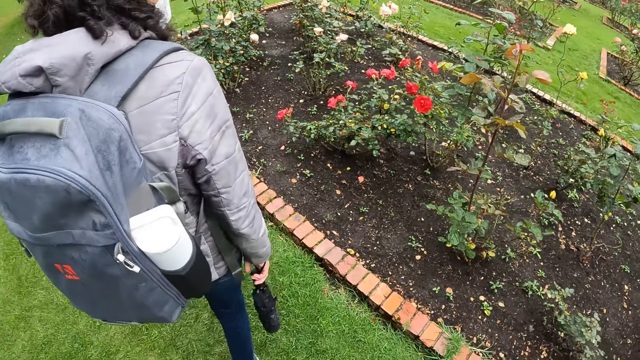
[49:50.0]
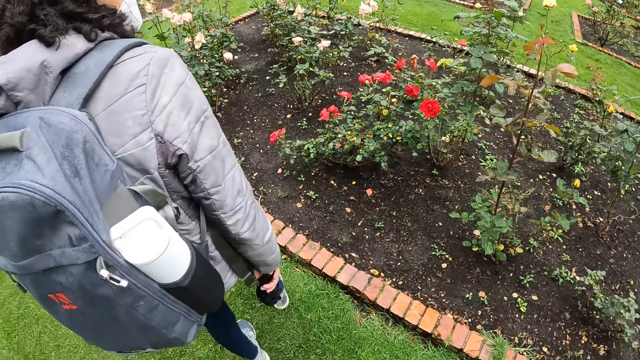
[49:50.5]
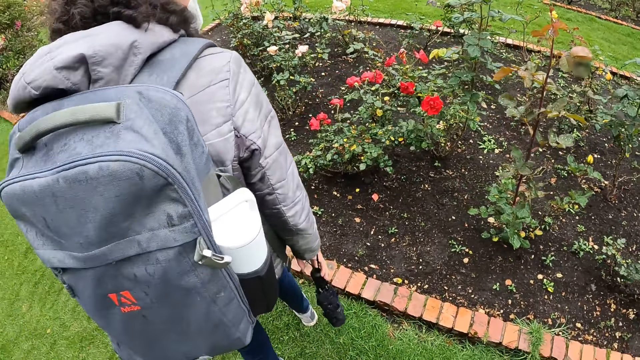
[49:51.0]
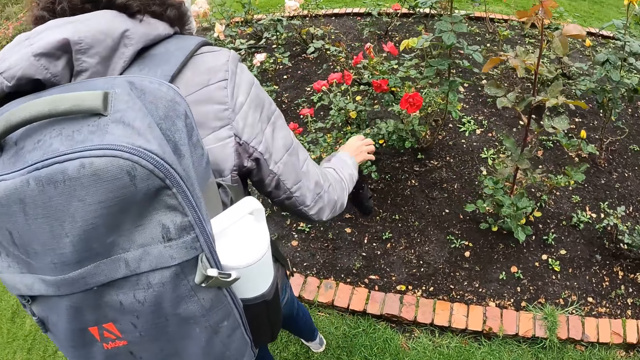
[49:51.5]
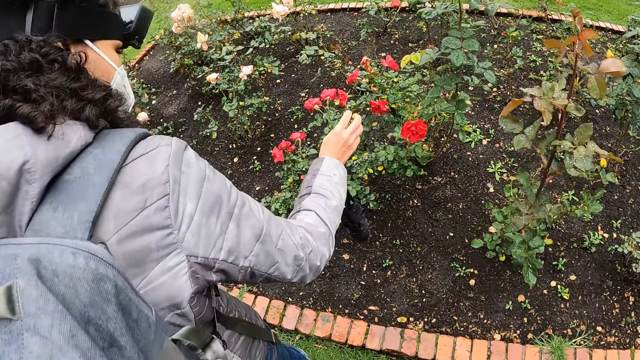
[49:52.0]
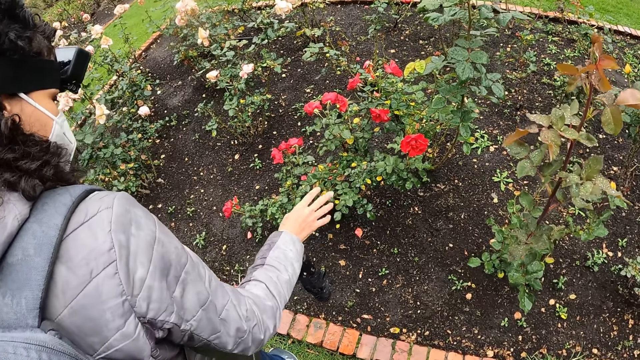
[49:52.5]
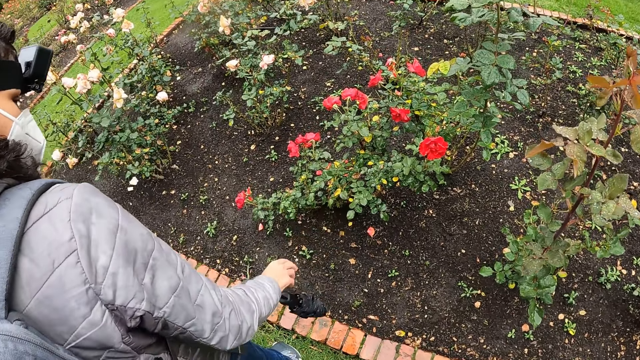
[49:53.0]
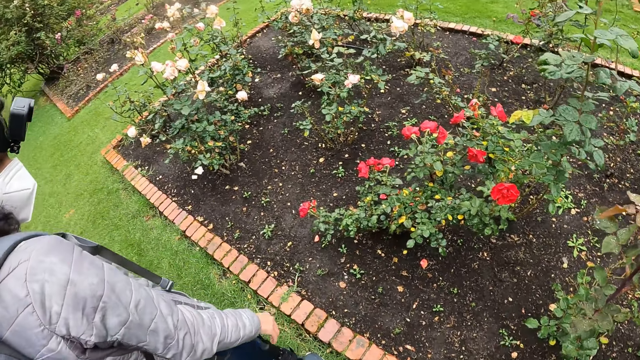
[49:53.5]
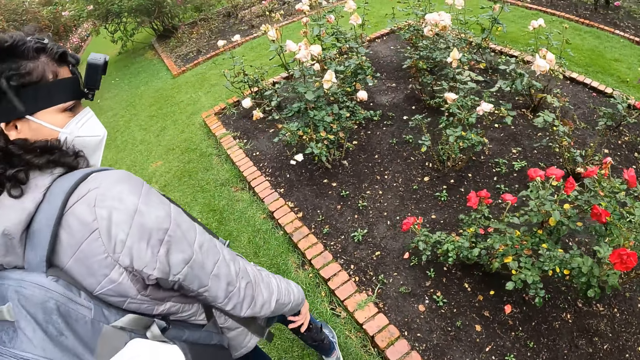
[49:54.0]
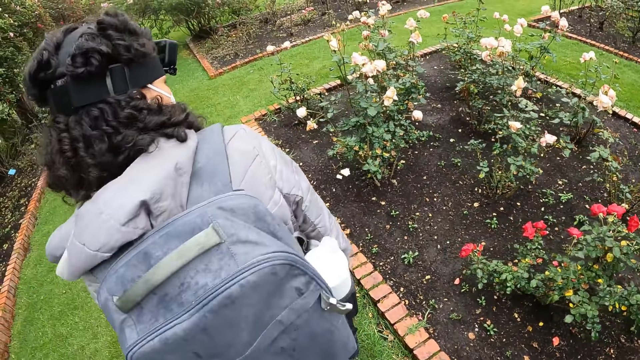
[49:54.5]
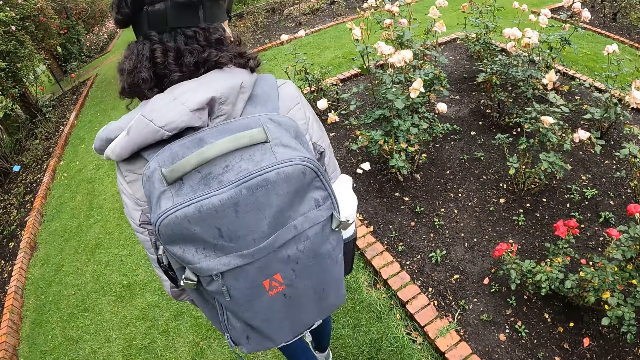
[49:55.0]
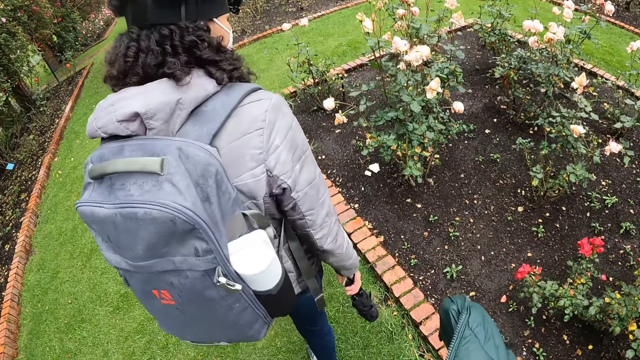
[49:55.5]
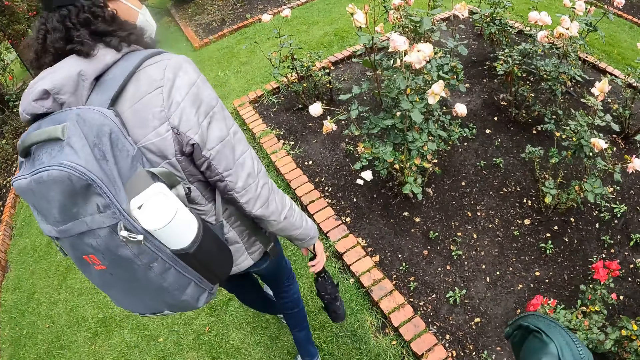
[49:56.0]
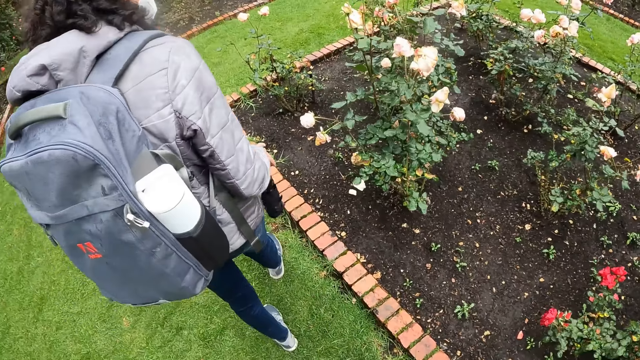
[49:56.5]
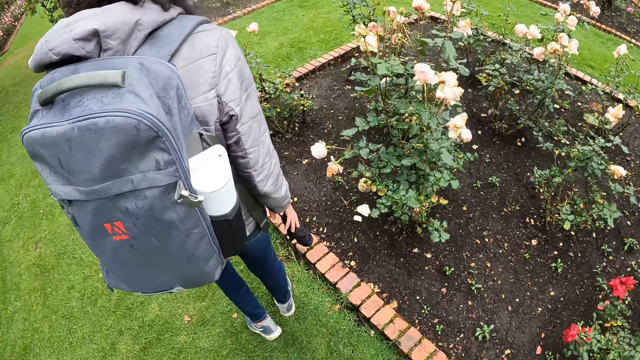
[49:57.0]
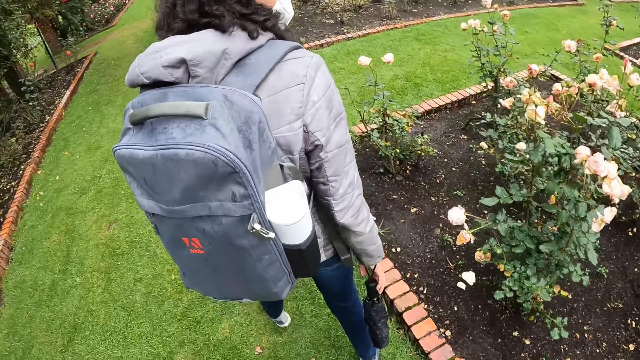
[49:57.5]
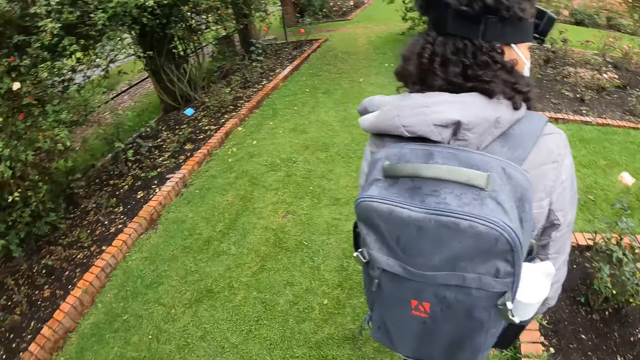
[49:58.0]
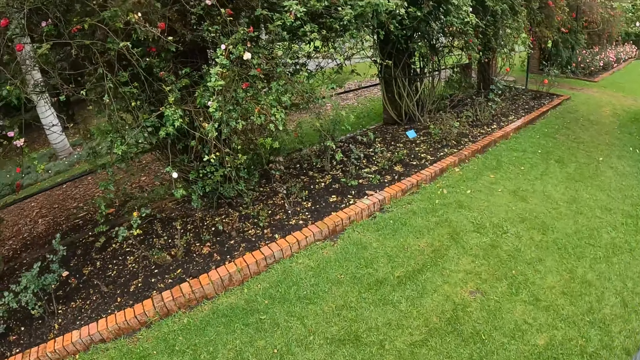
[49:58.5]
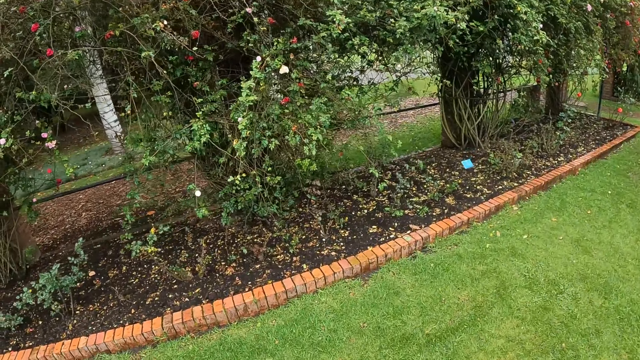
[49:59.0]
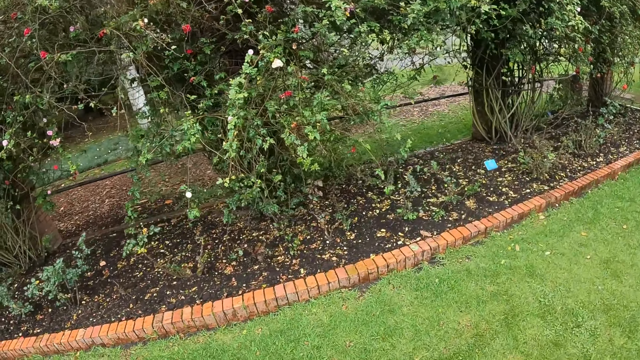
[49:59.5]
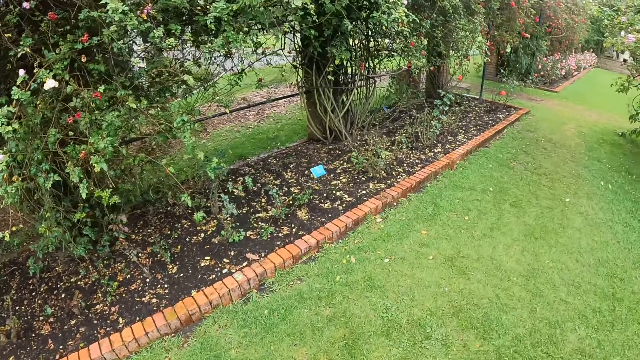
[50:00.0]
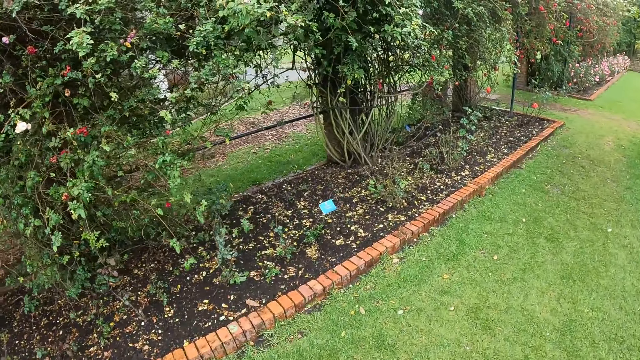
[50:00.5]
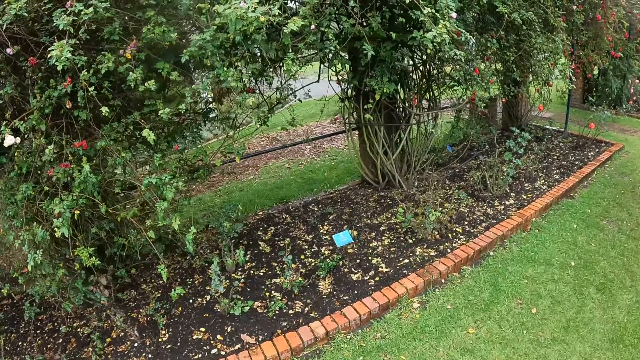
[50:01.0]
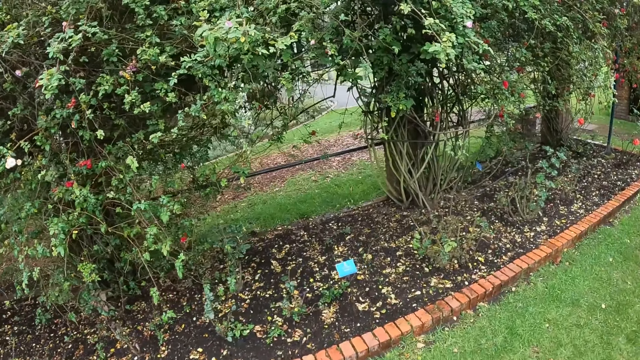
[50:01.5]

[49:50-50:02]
A woman moves her right hand towards a plant with red flowers. The camera wearer walks on the lawn in the garden with the woman. They move her jacket and look at the flower bed.

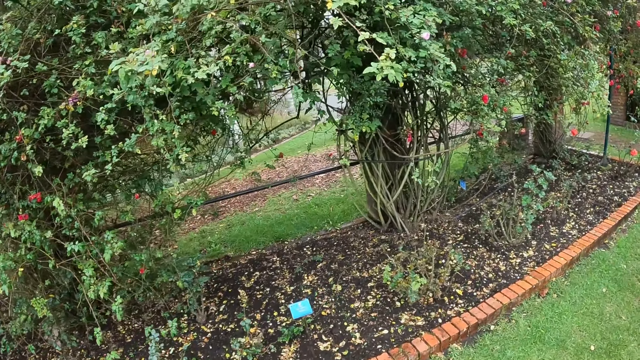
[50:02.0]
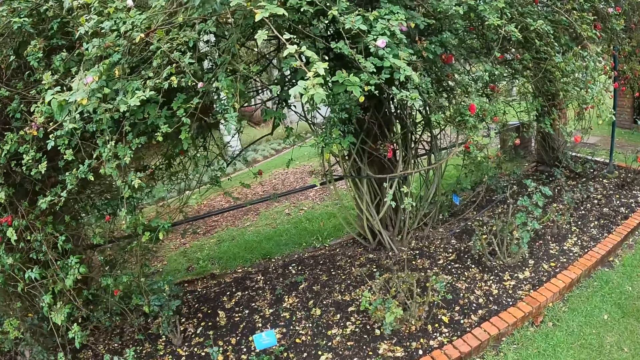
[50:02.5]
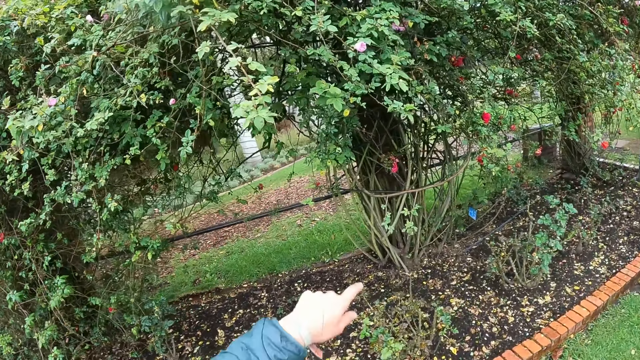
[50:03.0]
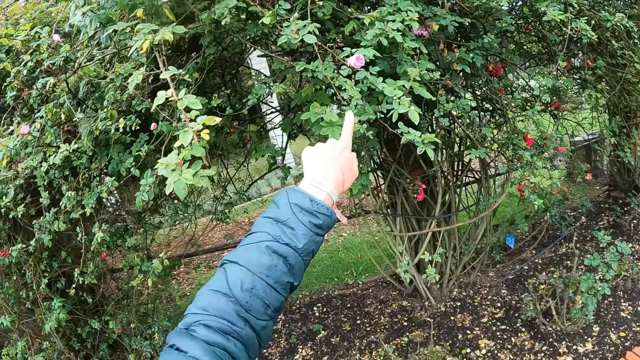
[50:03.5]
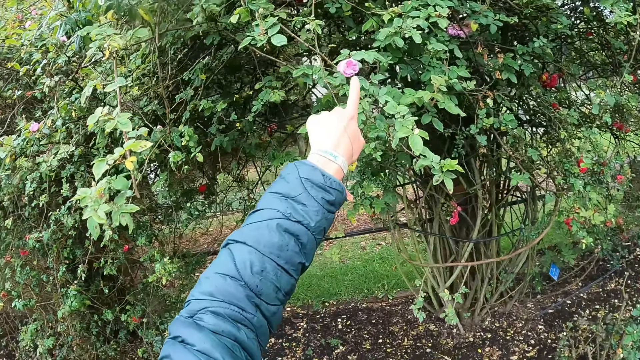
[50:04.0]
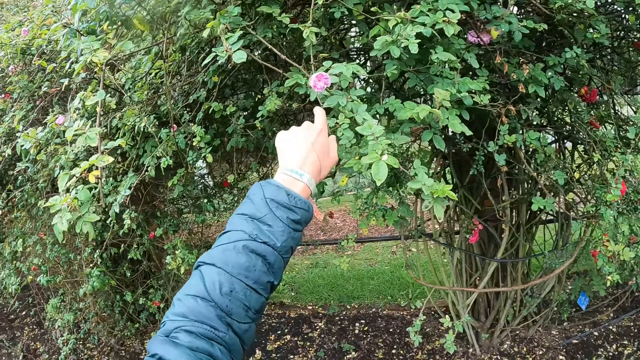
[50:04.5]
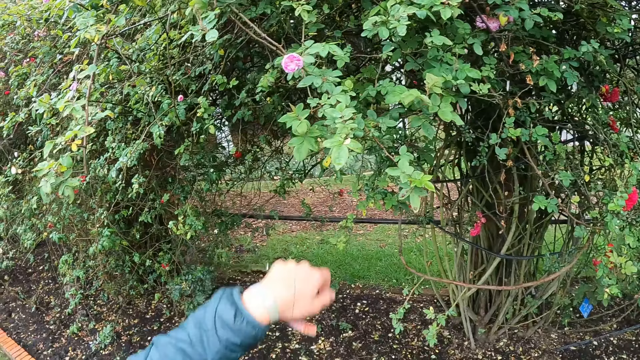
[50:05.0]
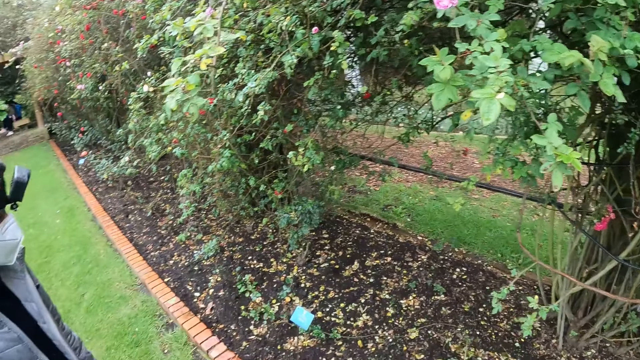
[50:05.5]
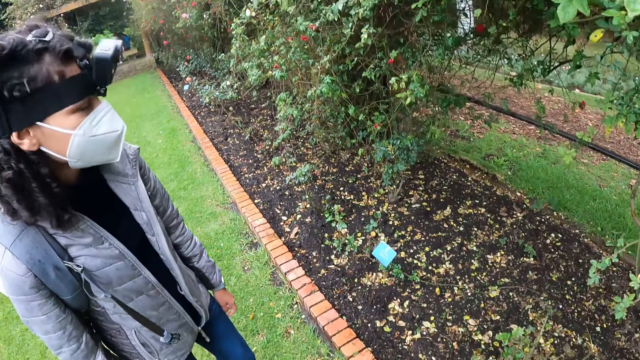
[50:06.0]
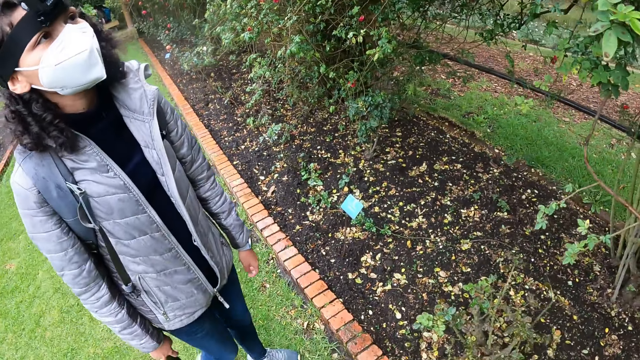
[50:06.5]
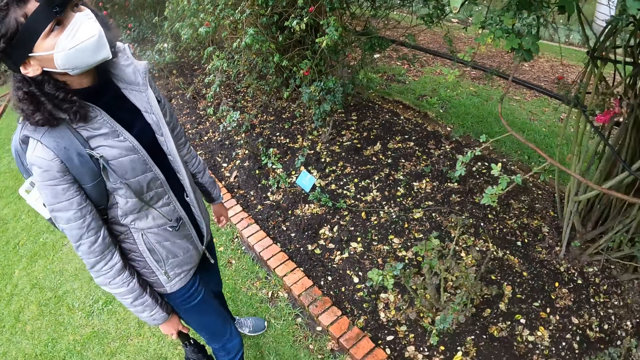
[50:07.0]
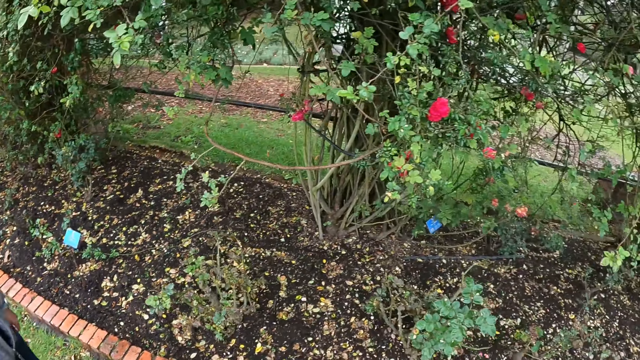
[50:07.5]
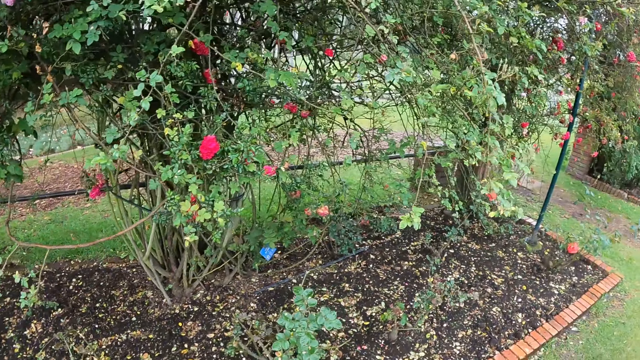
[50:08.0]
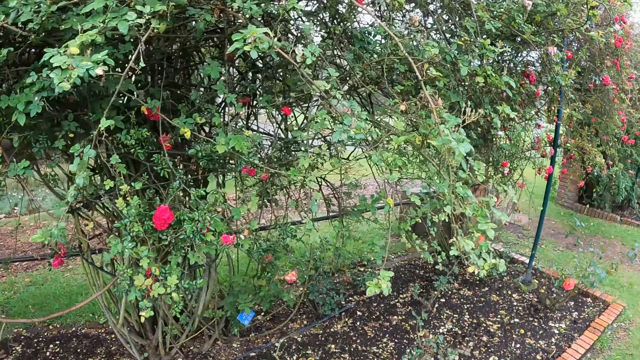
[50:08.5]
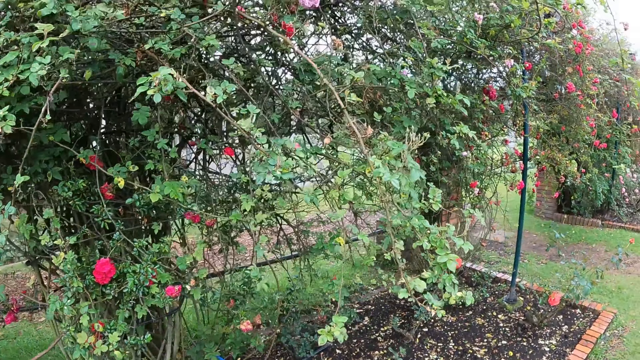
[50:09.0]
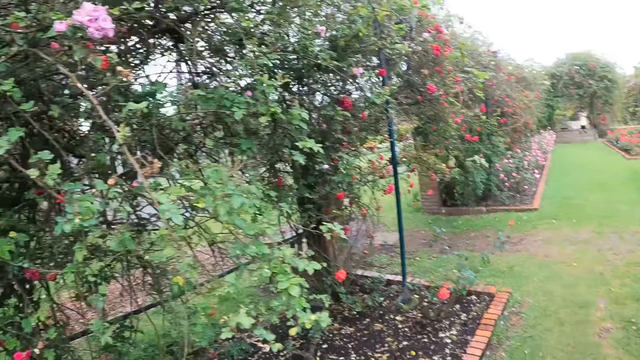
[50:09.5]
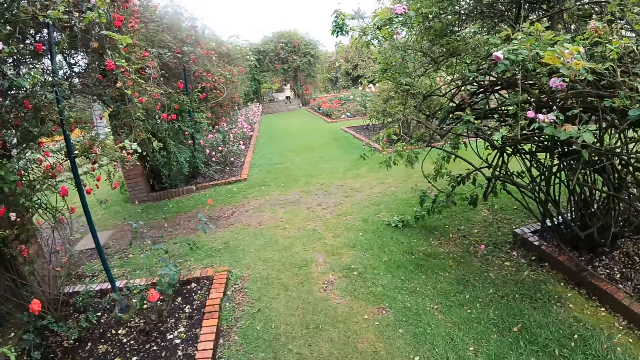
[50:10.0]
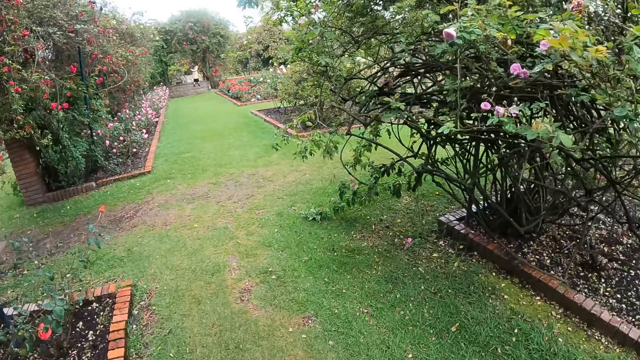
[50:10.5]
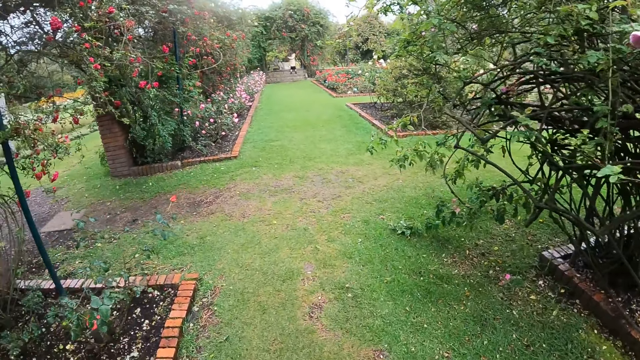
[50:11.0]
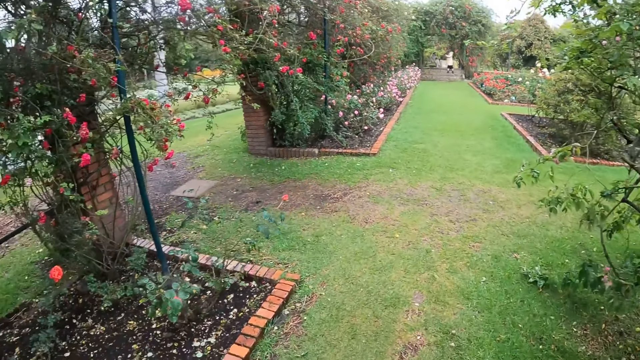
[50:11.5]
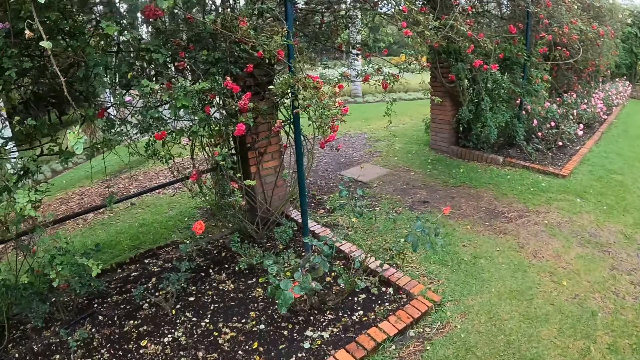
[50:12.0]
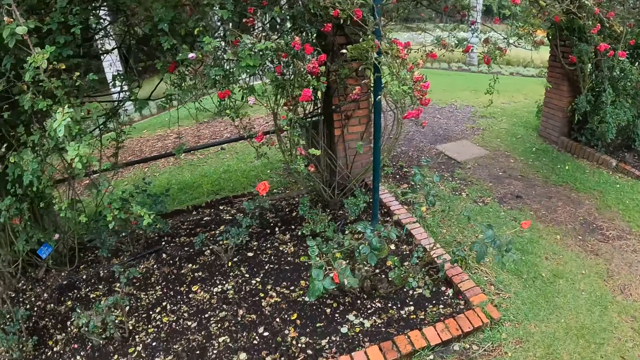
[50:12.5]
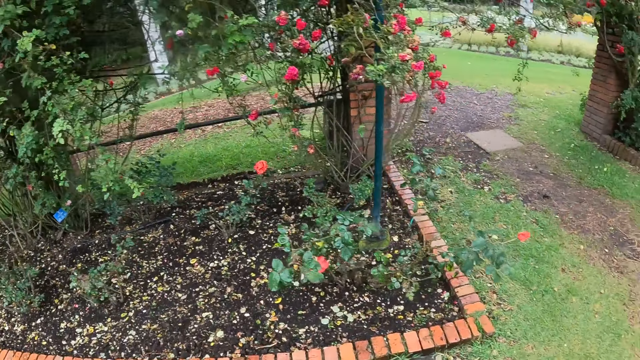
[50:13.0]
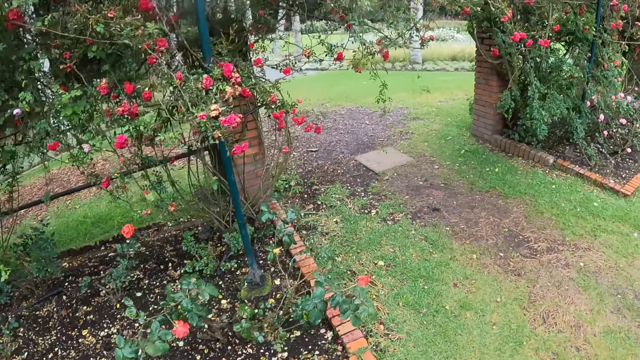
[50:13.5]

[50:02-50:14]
The camera wearer touches a purple flower with her left finger. She looks at different plants with flowers in the garden with a woman.
